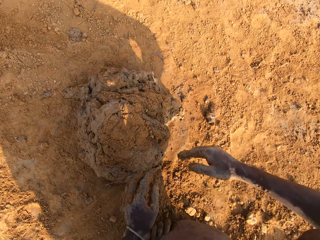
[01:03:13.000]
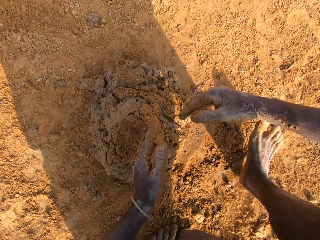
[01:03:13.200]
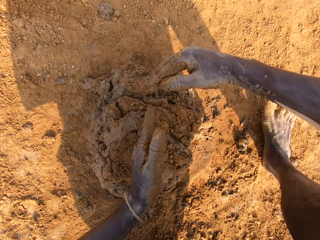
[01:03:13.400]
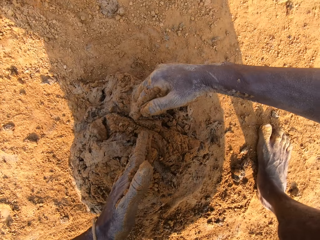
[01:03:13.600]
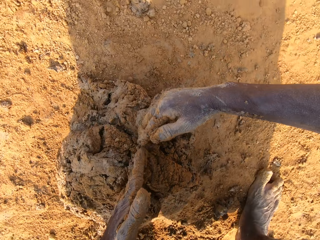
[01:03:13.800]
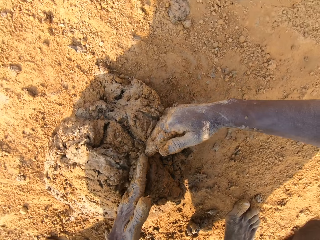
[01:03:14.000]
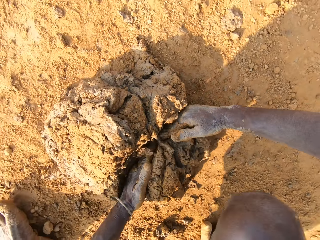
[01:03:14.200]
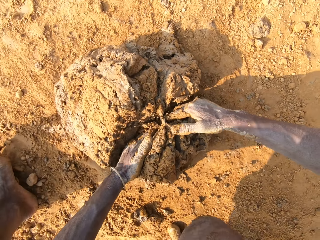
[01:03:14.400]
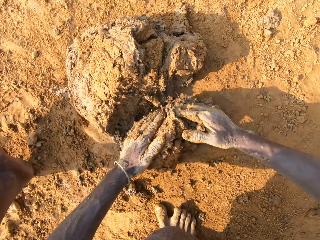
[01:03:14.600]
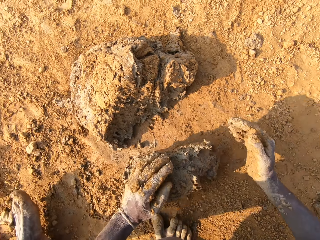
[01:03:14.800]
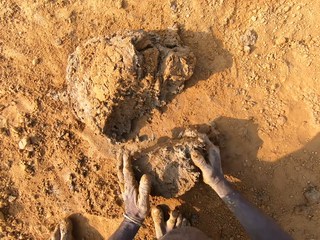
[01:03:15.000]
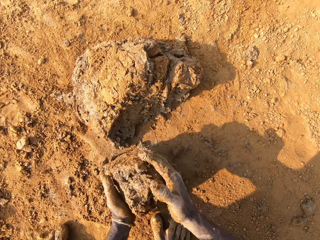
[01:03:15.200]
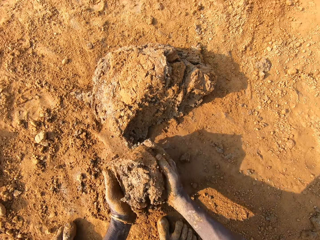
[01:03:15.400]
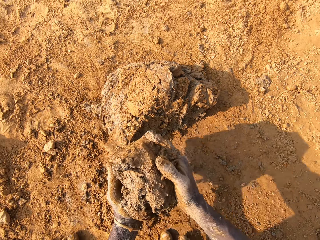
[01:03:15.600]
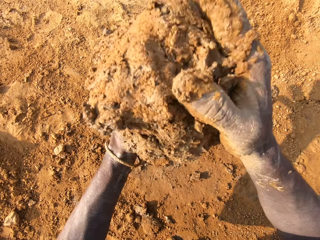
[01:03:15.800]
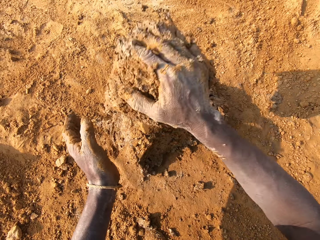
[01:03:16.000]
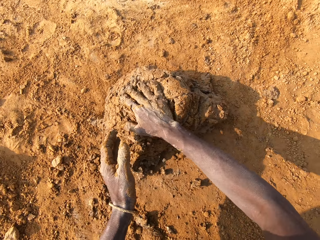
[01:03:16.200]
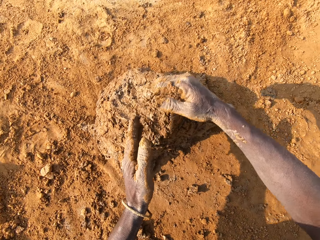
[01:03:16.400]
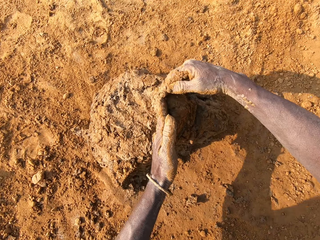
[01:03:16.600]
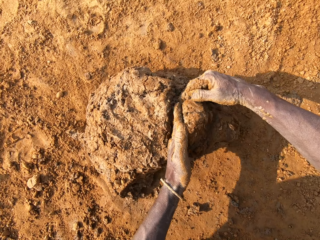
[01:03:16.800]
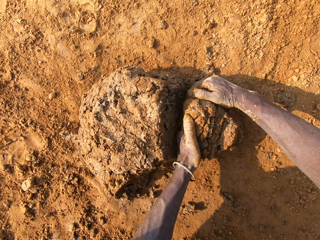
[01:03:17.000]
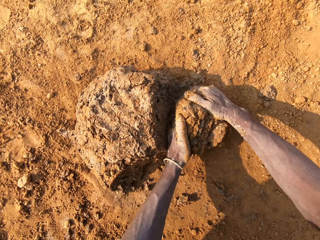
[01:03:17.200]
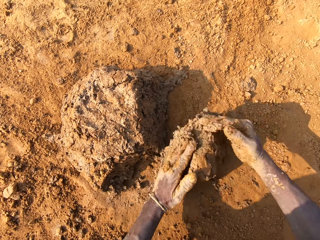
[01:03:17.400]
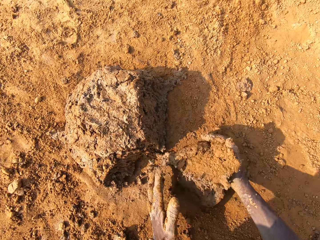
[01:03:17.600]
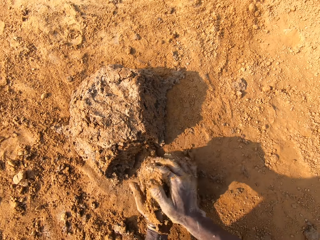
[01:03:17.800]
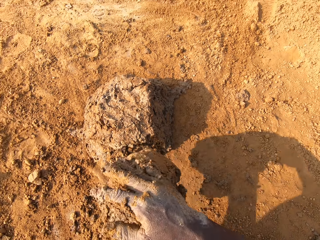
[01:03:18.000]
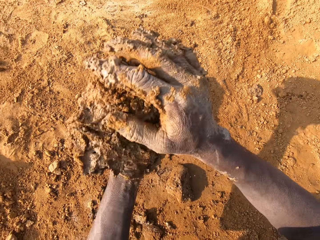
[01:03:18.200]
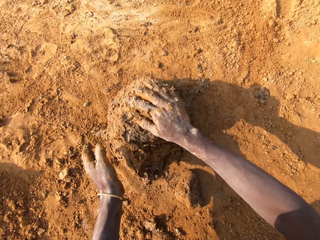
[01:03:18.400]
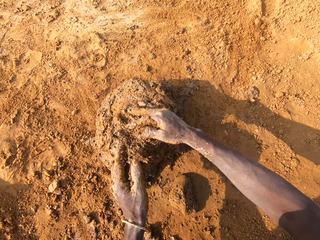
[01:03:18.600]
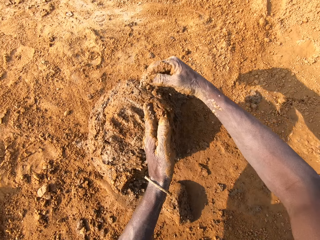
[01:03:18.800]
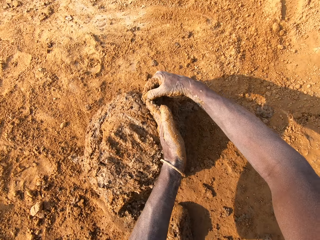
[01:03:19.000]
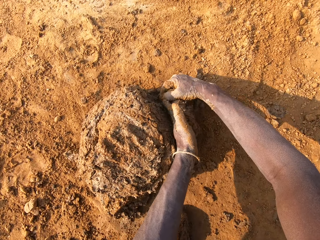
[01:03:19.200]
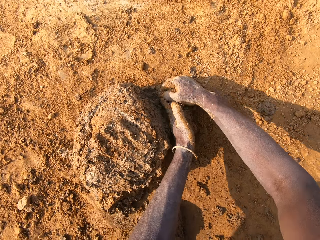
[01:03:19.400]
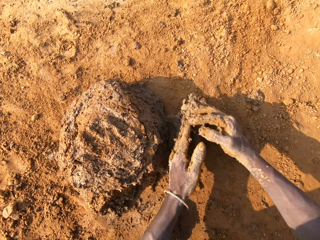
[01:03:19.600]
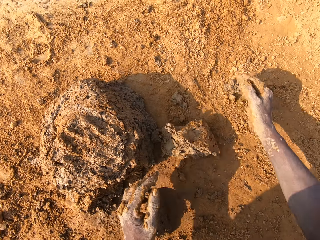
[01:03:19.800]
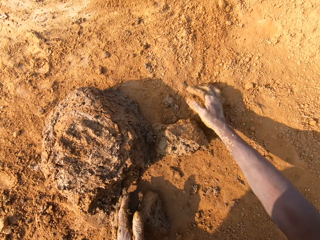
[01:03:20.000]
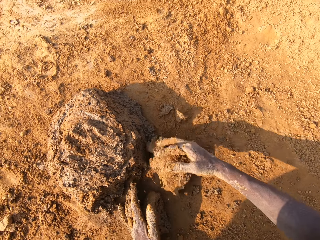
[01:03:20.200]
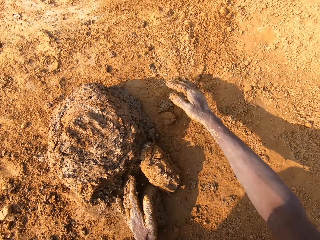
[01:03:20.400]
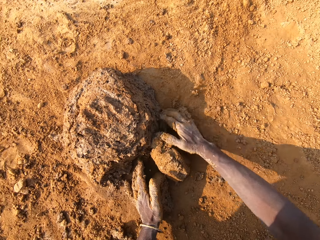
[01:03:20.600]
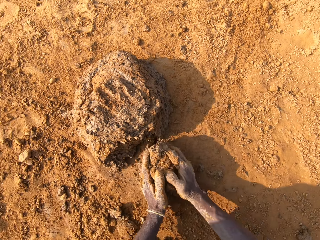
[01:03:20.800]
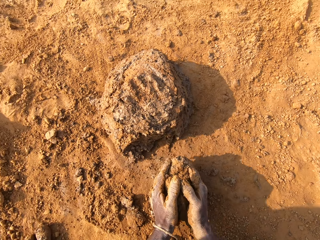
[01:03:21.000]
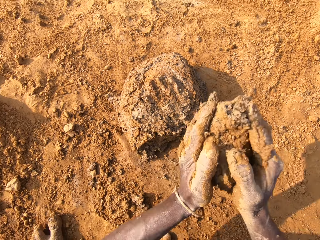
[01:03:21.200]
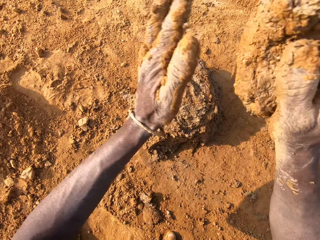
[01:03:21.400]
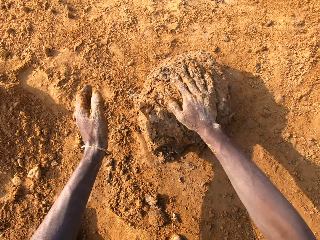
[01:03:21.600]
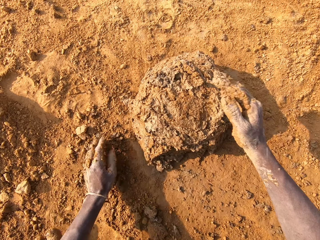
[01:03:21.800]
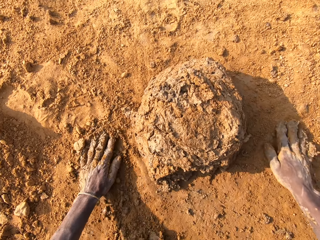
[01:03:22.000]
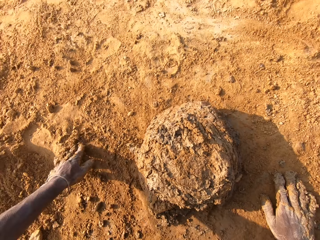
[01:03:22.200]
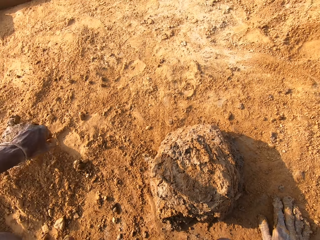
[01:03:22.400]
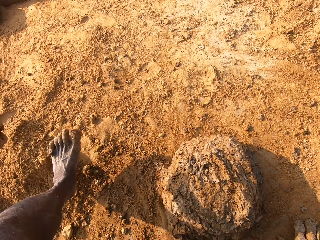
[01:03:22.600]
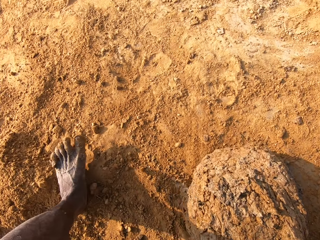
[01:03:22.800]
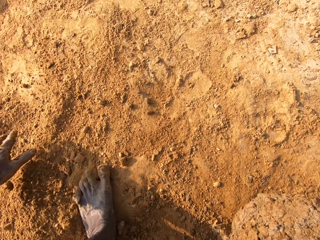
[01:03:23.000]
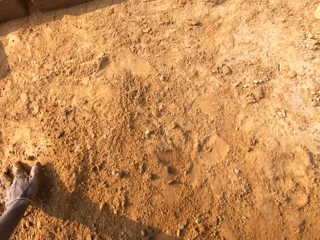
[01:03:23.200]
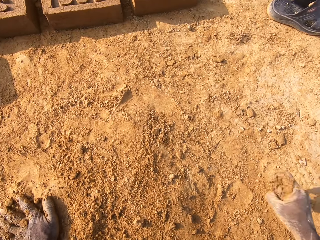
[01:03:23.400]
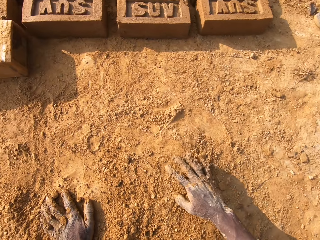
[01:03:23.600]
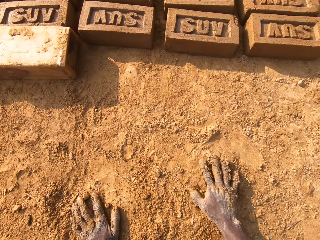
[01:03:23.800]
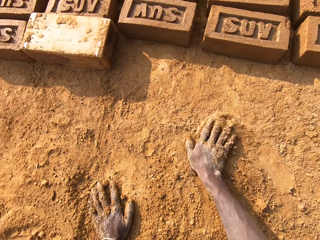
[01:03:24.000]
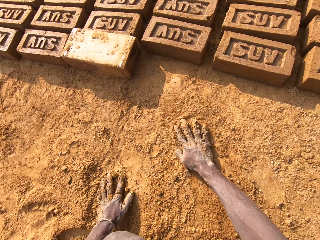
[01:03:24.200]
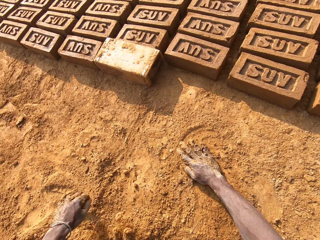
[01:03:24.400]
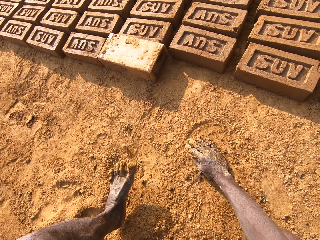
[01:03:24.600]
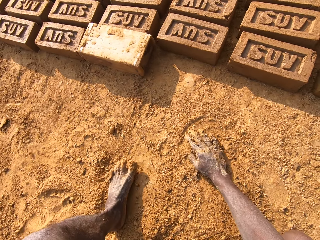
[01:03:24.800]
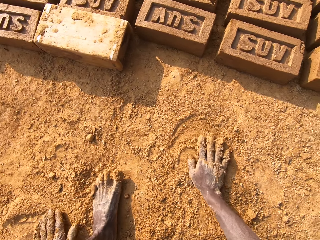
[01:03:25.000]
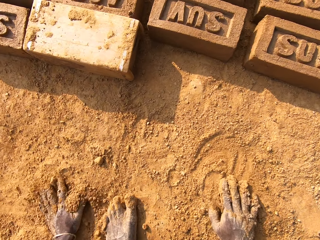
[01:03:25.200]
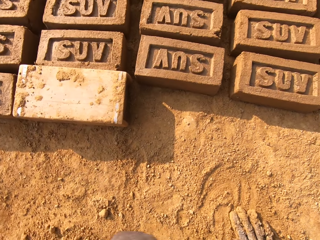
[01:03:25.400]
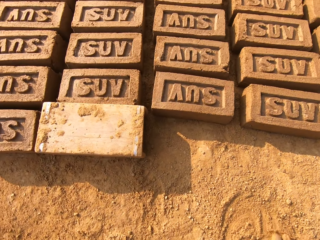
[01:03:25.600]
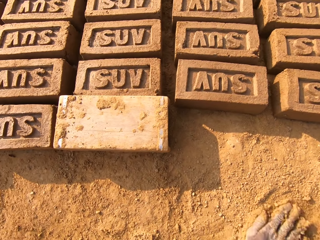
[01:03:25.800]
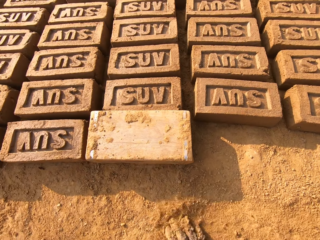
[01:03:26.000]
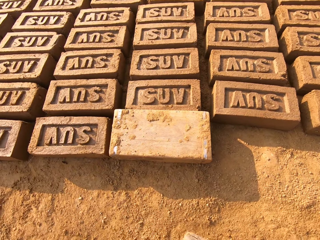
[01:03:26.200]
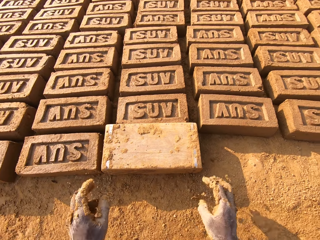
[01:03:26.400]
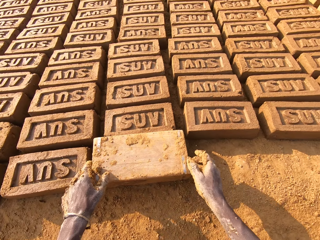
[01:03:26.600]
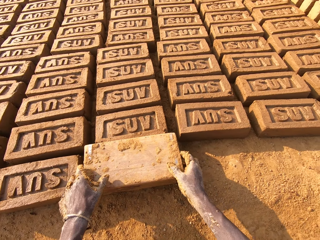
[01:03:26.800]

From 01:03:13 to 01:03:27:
The camera wearer carries clay mix or clay soil from the ground. He drops the clay mix on the clay mix on the ground. He takes out some clay from the clay mix on the ground. He carries the clay mix from the ground. He drops the clay mix on the clay mix on the ground. He takes out some clay from the clay mix on the ground. He spreads soil on the clay soil. He carries the clay mix from the ground. He drags the clay soil on the ground. He drops the clay mix on the clay mix on the ground. He wipes his hand on the ground. He steps forward. He wipes another hand on the ground. He places his hands on the ground and spreads his hands on the ground. He steps forward. He wipes both hands on the ground.

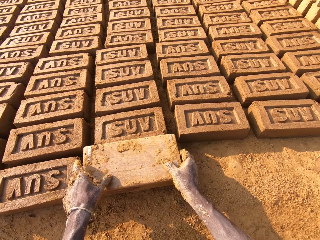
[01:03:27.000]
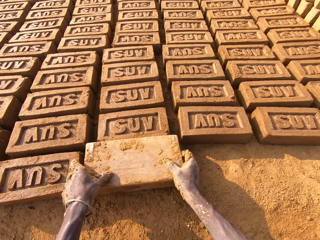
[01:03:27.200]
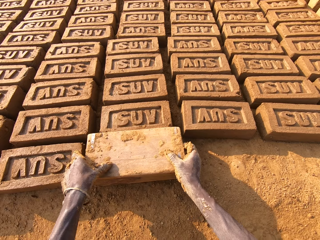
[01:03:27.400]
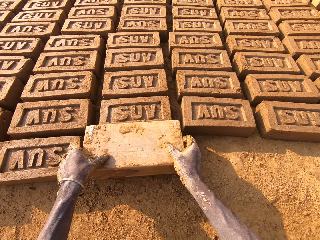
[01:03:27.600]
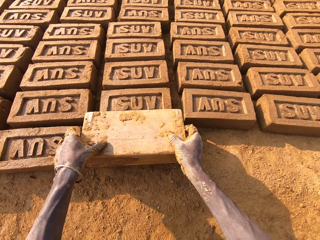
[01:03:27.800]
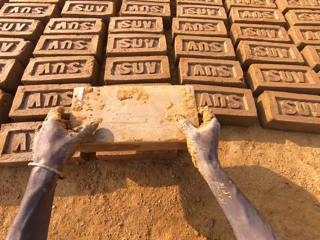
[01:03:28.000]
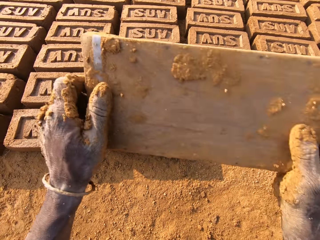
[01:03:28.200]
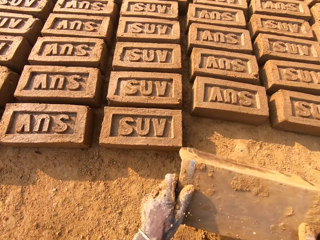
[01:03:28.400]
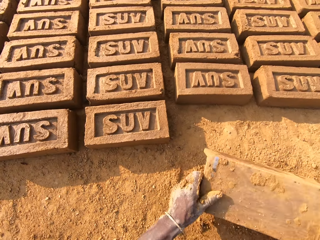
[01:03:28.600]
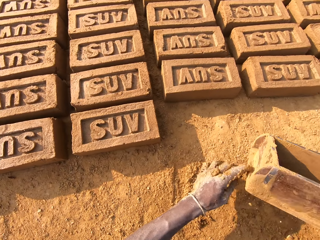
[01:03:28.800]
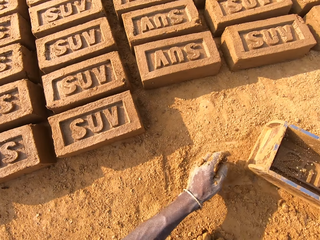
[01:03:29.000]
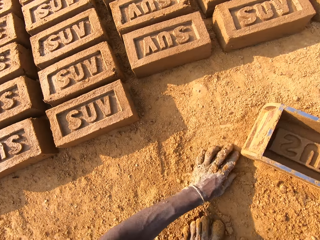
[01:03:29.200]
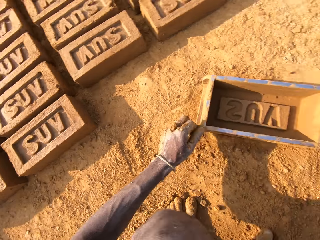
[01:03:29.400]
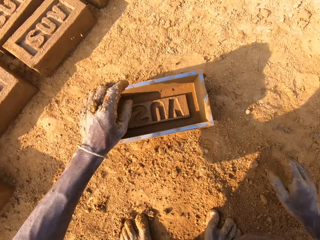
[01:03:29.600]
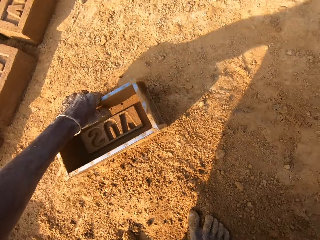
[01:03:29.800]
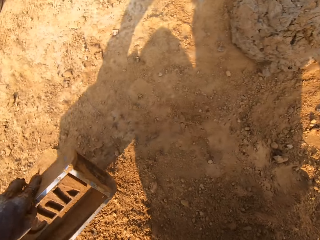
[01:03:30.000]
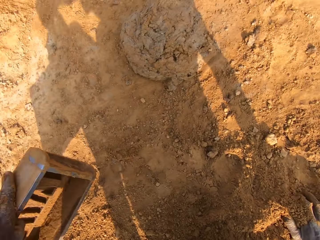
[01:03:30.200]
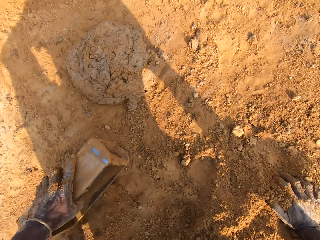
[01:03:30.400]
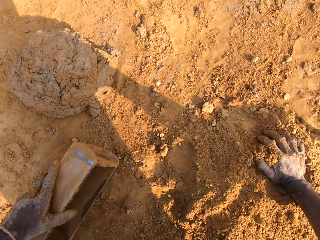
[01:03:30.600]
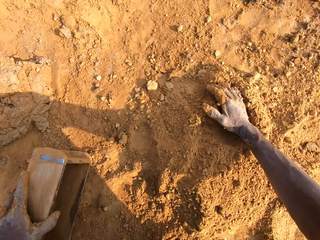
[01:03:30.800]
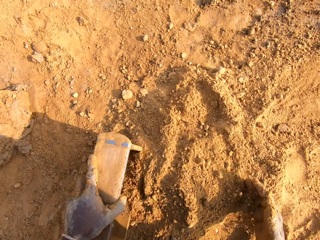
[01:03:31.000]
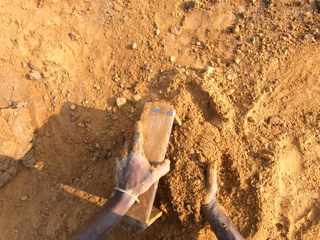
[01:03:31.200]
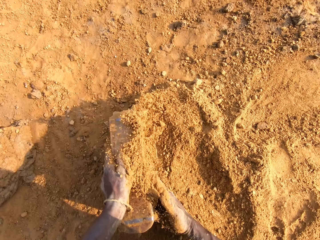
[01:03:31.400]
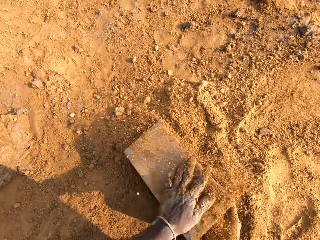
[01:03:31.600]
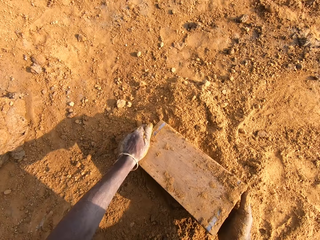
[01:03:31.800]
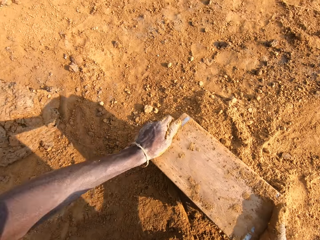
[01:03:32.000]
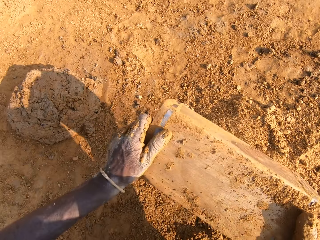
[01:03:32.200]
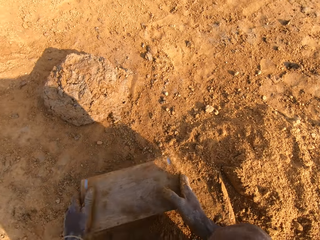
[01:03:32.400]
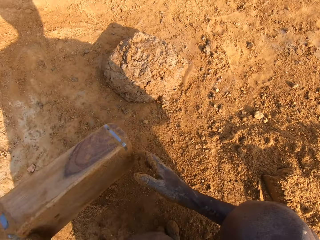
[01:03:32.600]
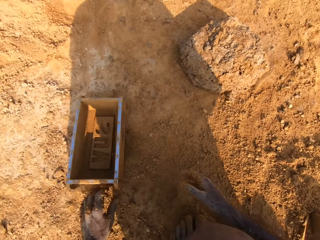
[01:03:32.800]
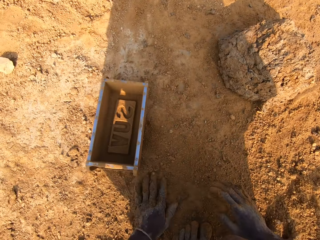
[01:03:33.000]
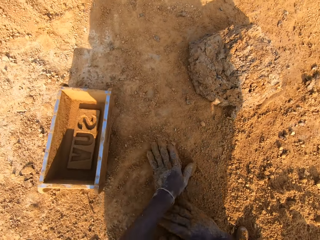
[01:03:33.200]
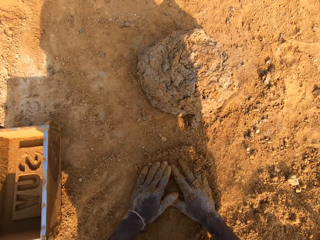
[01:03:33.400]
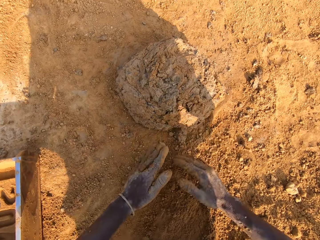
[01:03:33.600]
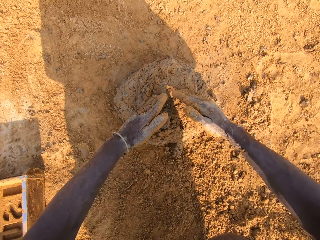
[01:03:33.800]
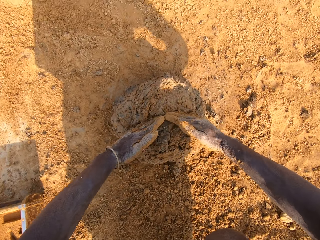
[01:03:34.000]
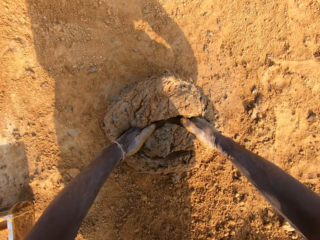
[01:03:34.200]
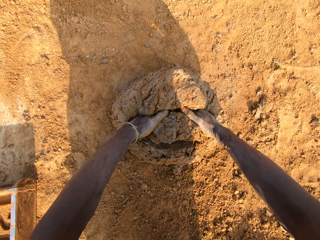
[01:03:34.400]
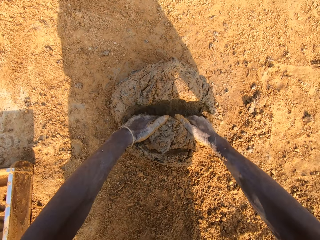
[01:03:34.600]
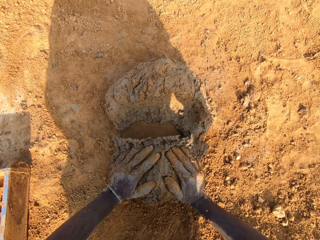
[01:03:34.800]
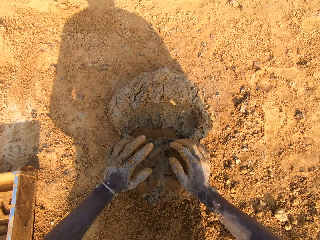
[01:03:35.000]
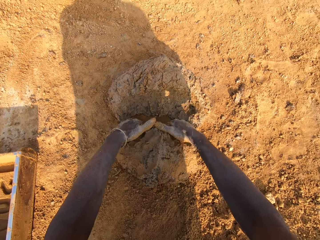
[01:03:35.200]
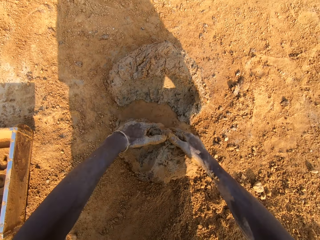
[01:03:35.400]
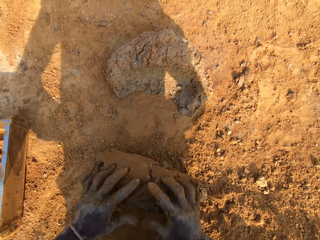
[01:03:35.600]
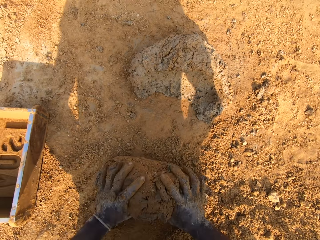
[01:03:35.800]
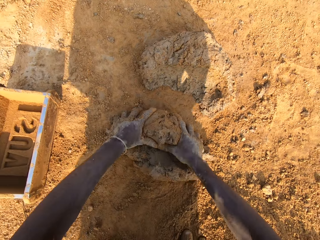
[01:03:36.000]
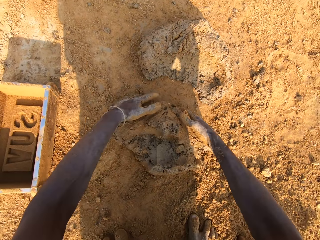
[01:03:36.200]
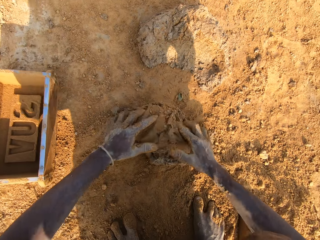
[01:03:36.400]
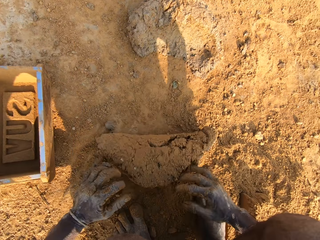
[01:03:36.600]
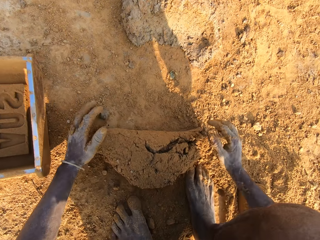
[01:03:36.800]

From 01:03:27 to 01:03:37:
The camera wearer removes a brick mold from a molded clay on the ground. He holds the brick mold, lifts the brick mold and knocks the brick mold on the ground. He drops the brick mold on the ground. He places his hand on the ground. He picks up the brick mold. He drags the brick mold on the ground. He puts sand in the brick mold. He pours the sand from the brick mold to the ground. He knocks the brick mold on the ground. He drops the brick mold on the ground. He wipes both hands on the sand on the ground. He spreads his hand on the ground. He takes out some clay from the clay mix on the ground. He rolls the clay mix on the ground.
